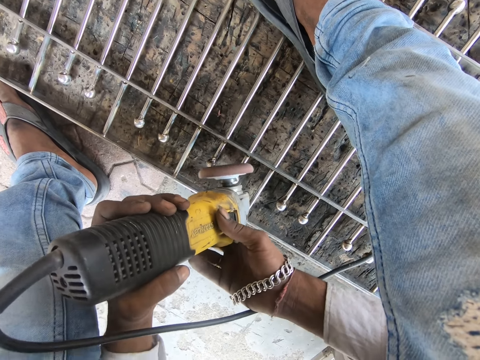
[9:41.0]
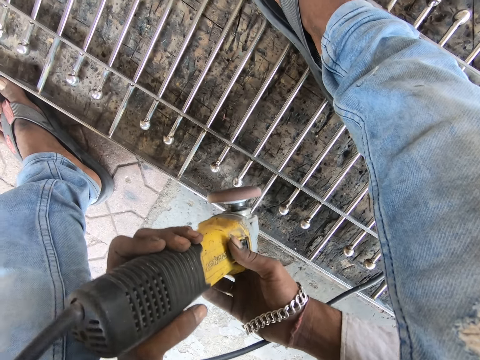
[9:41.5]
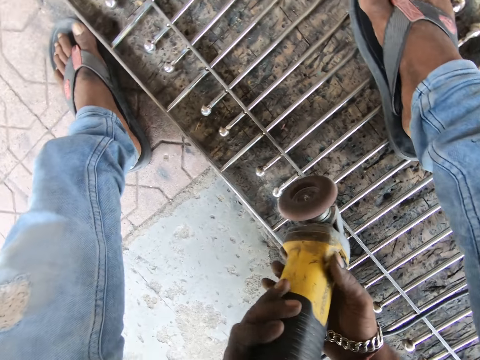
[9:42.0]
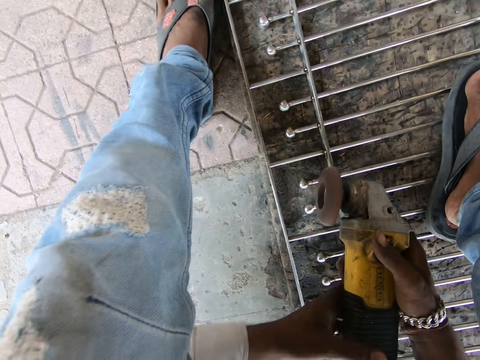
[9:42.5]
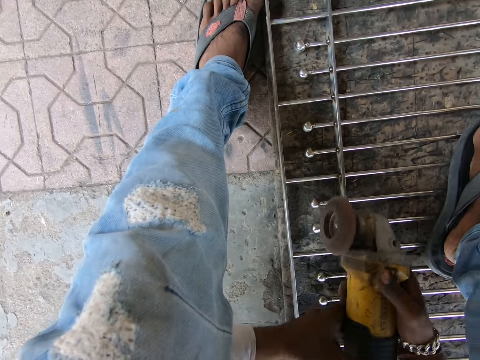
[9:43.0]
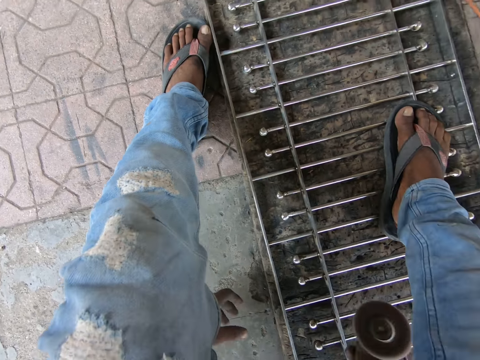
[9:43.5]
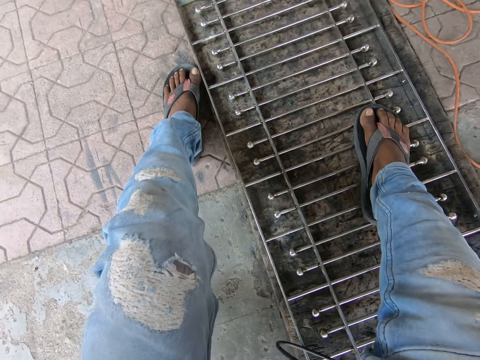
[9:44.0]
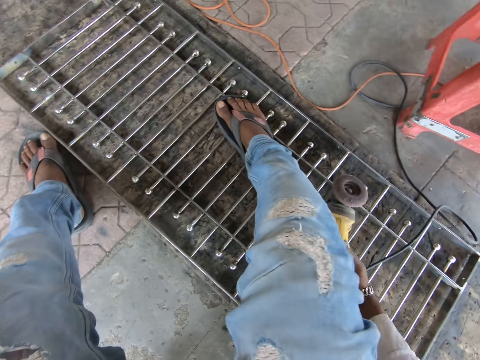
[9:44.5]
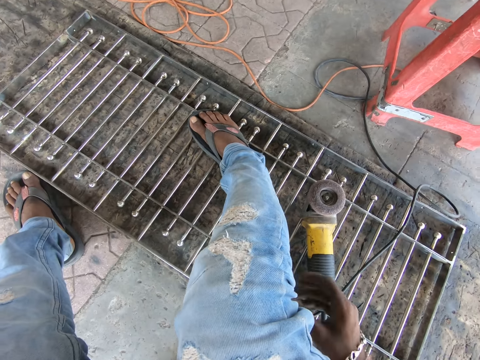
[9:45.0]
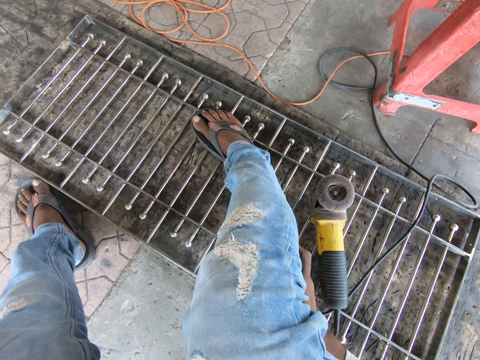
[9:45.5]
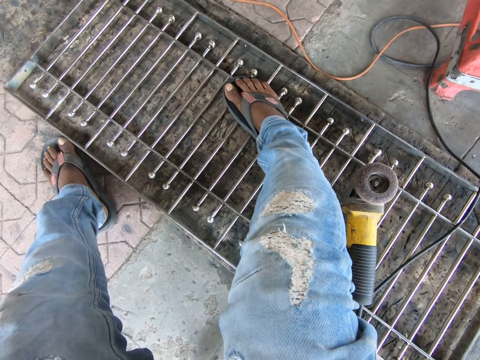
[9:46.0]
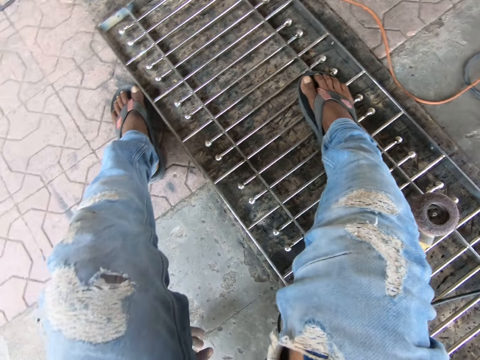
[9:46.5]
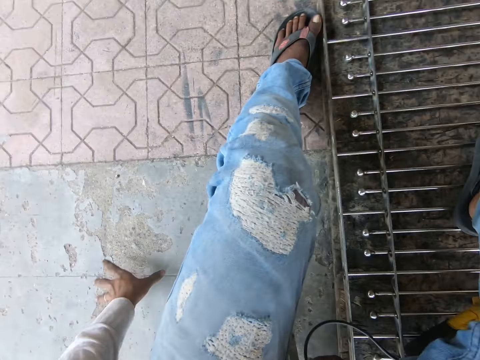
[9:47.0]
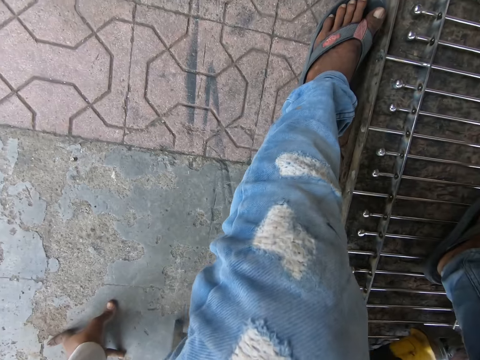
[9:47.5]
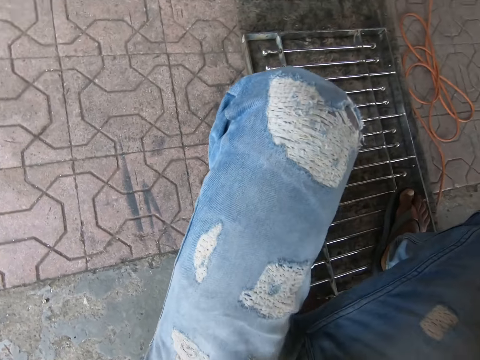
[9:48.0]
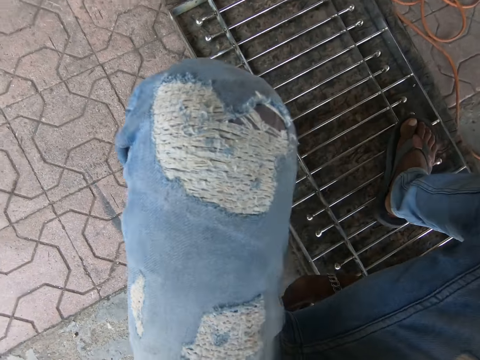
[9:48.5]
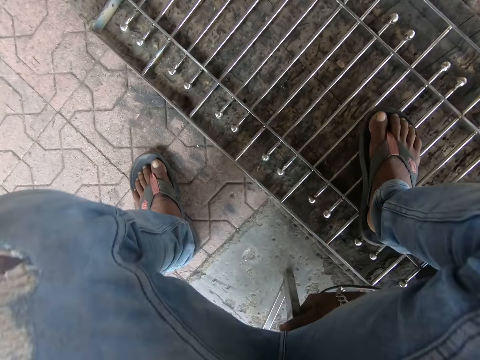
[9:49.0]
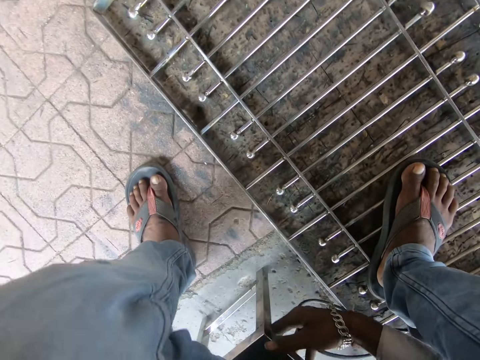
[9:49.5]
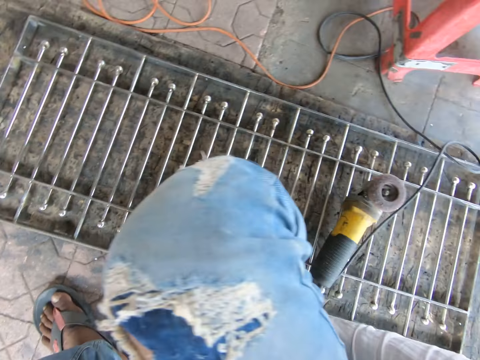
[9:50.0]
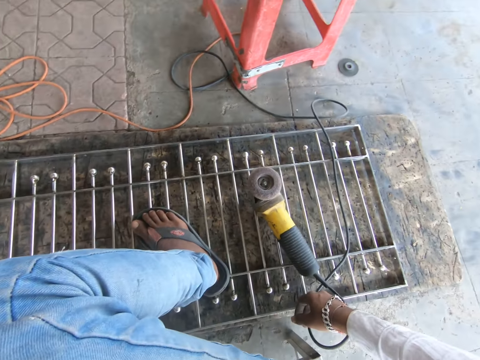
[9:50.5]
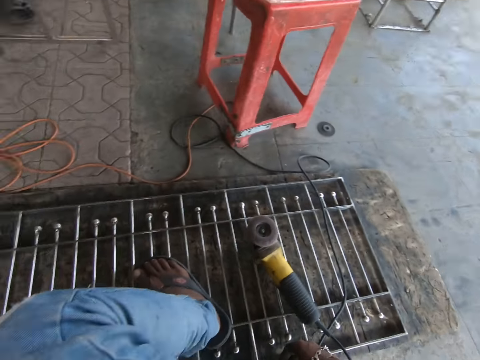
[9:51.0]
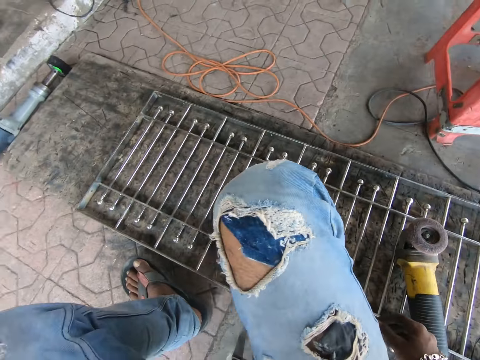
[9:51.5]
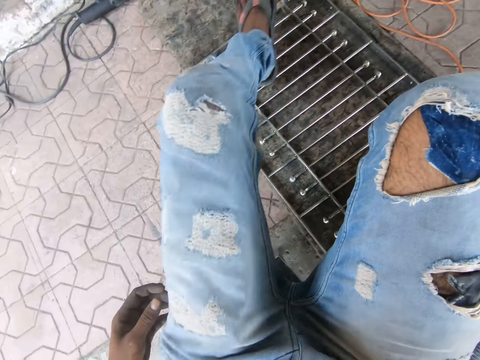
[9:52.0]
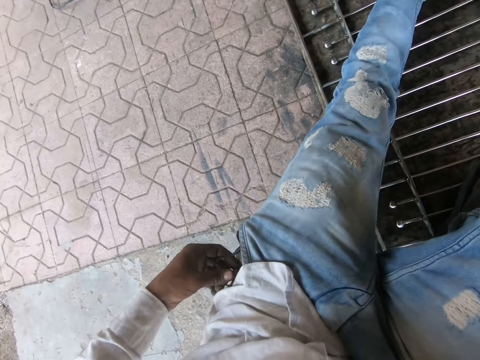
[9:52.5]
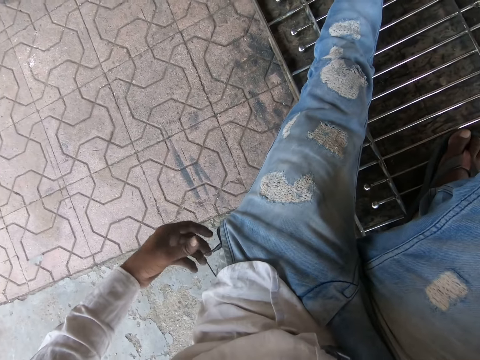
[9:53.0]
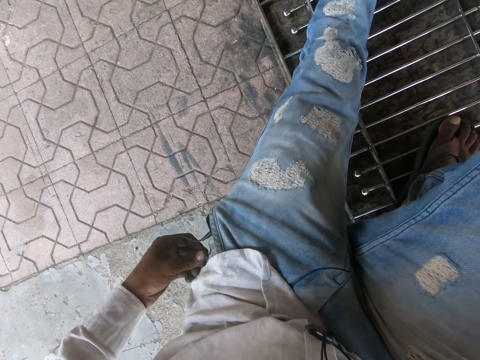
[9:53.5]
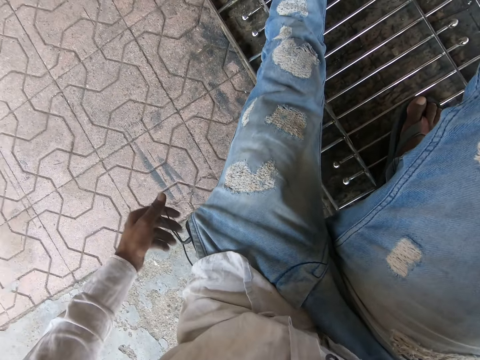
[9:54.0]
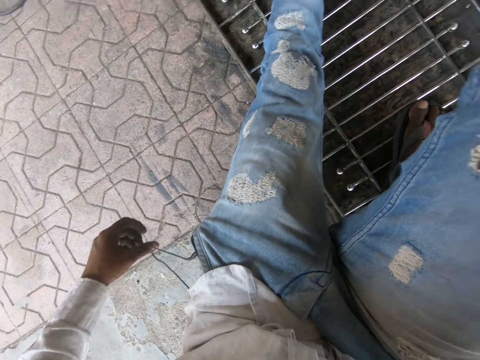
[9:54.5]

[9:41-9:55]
The camera wearer drops the filing machine on the railing with his right hand. He sits up from the ground with his hands on the floor. He moves on the metal poles. He sits on a stool and adjusts an earpiece in his pocket with his left hand.

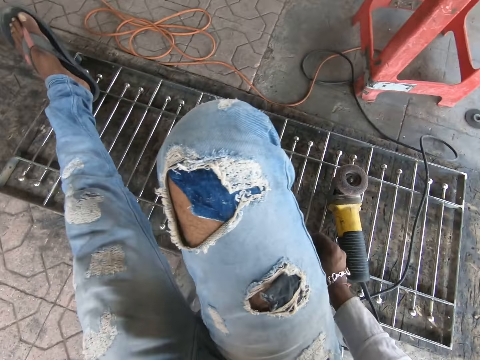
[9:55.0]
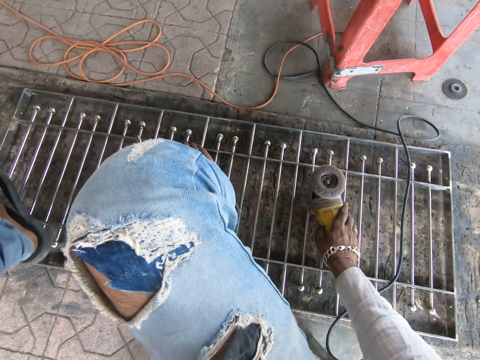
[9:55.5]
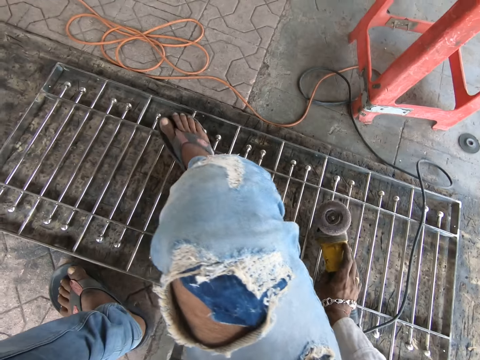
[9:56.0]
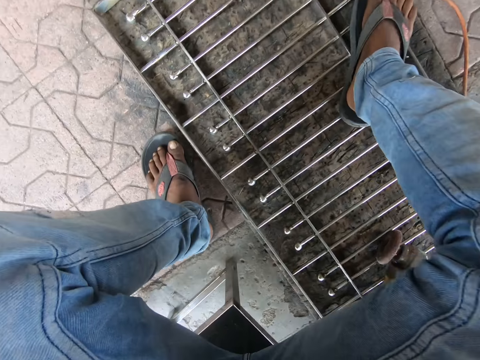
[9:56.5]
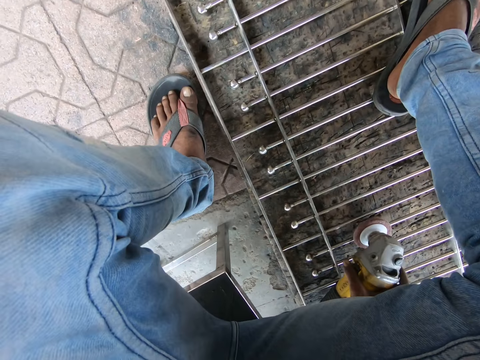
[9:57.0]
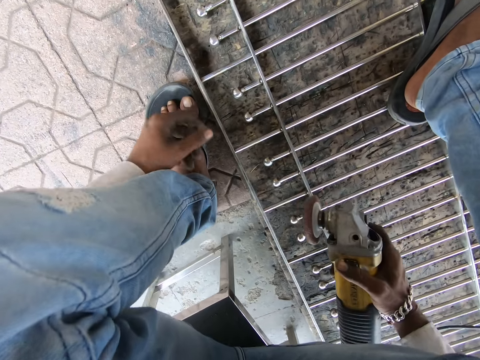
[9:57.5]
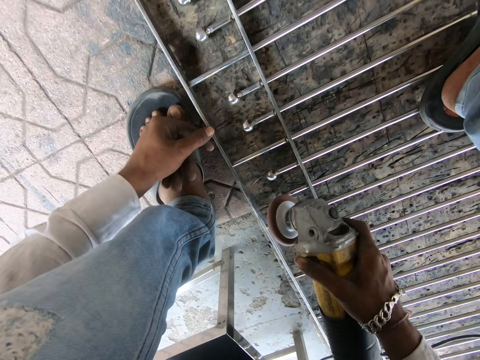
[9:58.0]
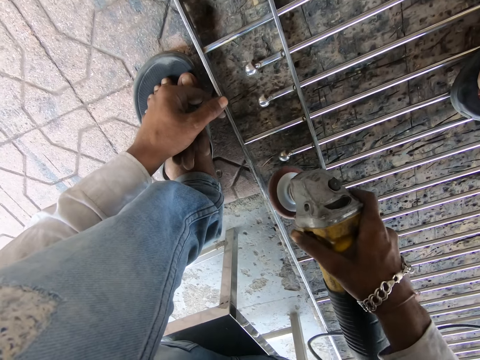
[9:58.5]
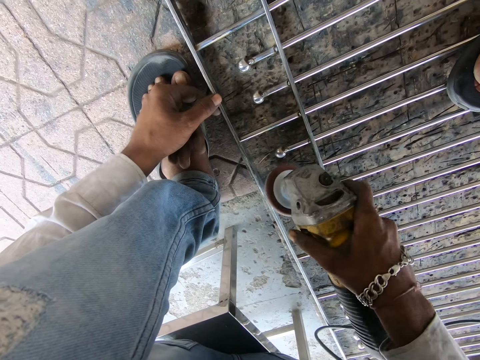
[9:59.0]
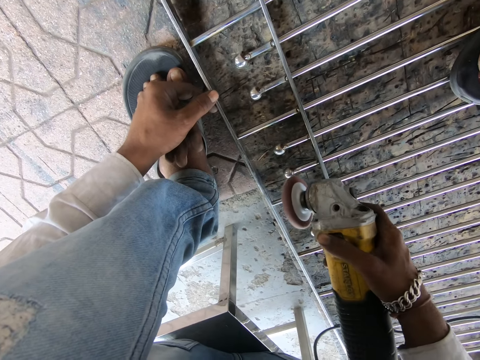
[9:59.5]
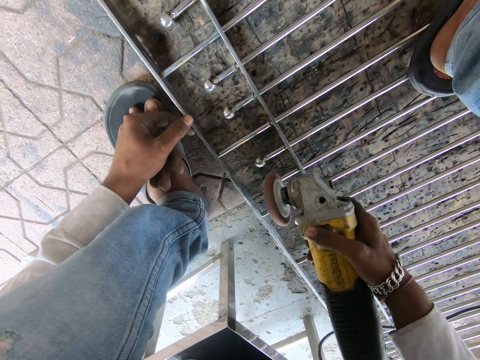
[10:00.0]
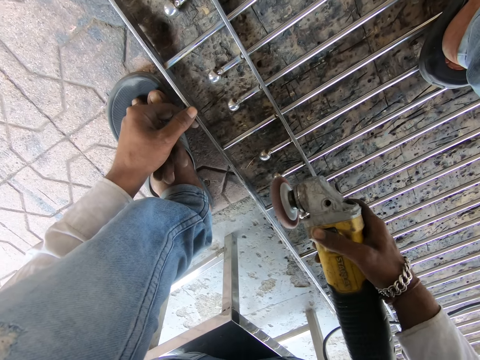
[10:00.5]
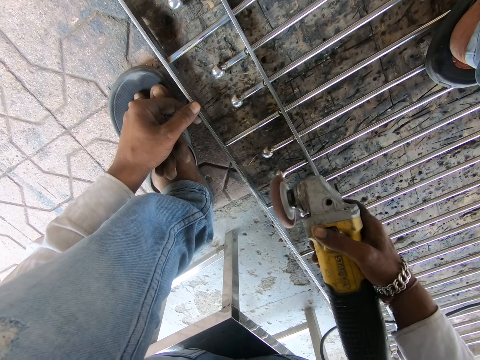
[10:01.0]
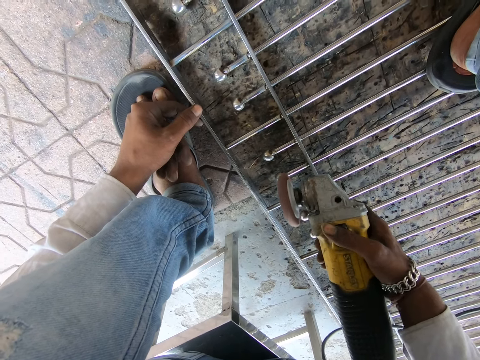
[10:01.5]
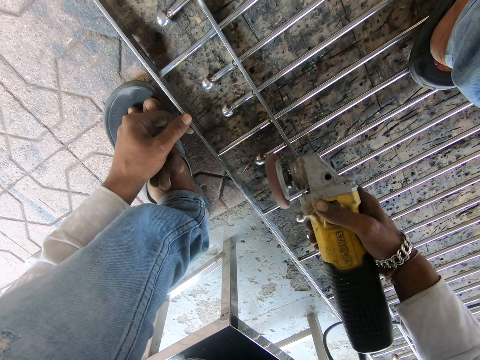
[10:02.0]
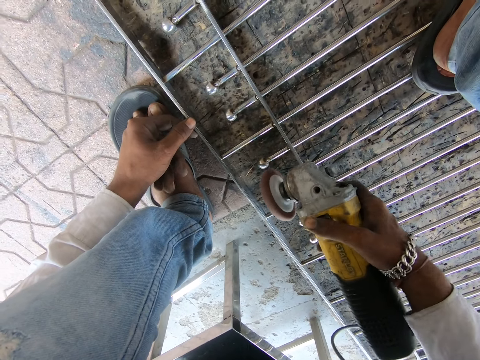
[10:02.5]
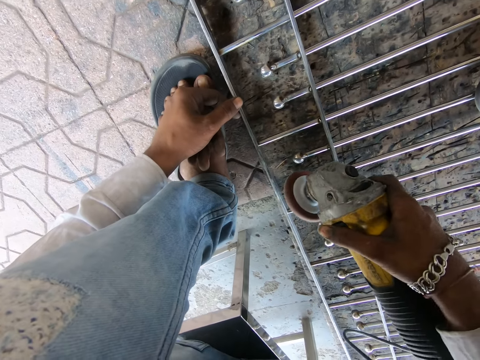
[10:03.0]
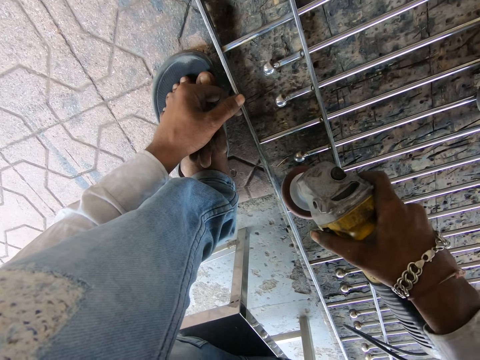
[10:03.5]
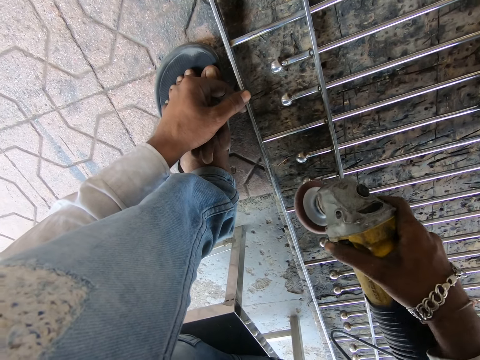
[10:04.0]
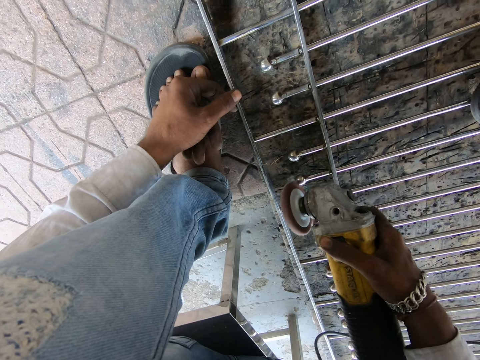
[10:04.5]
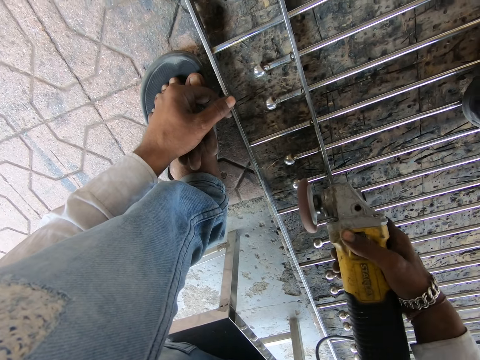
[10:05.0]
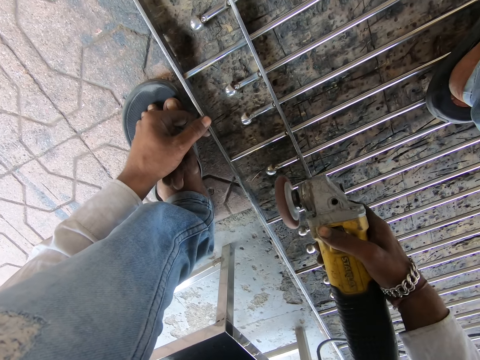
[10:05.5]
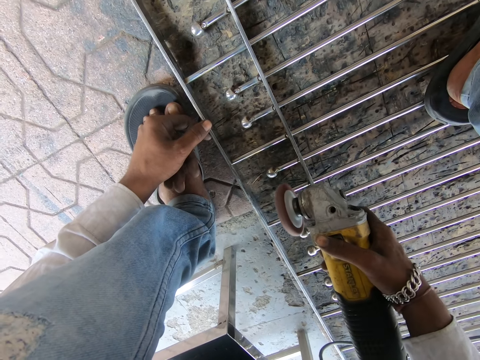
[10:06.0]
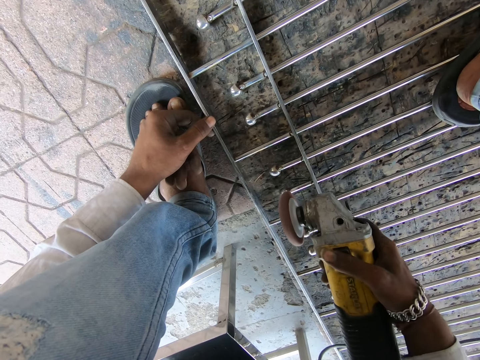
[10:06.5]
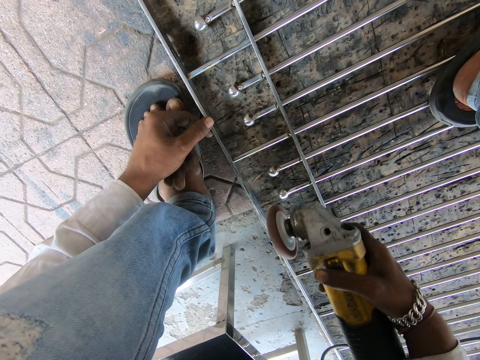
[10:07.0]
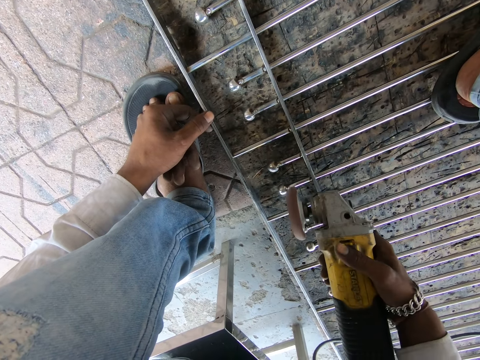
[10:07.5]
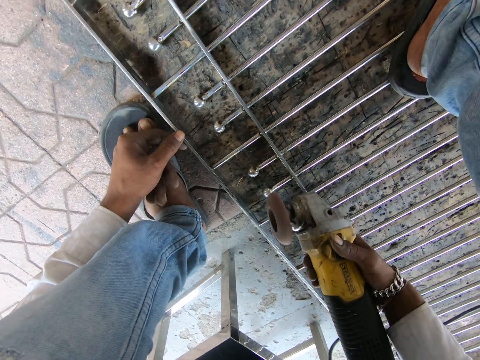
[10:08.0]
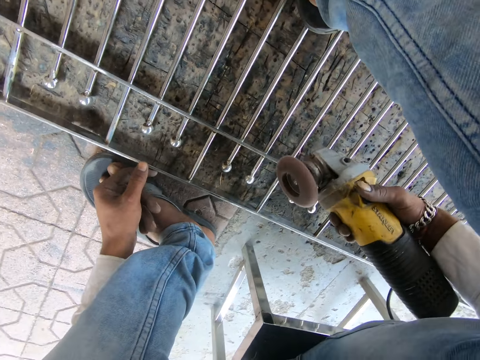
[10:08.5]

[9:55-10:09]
The camera wearer picks the filing machine or welding machine from the railing with his right hand. He files the rod in the railing with the filing machine in his hands. He welds the metal poles with the welding machine.
